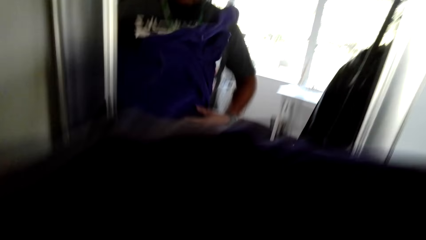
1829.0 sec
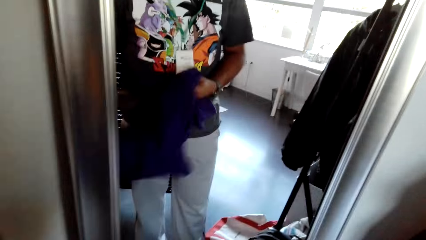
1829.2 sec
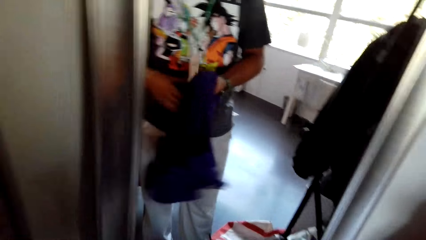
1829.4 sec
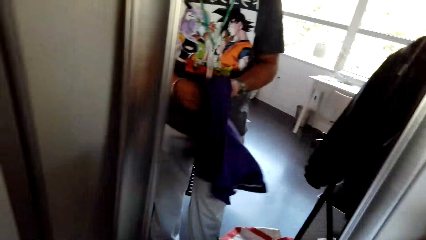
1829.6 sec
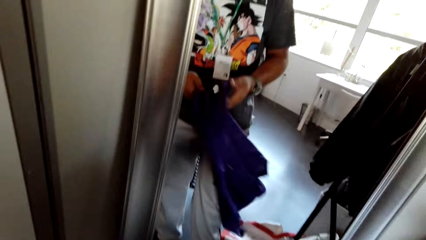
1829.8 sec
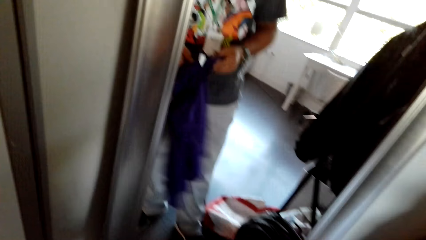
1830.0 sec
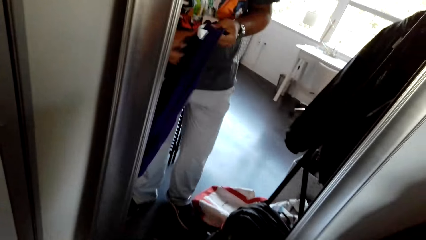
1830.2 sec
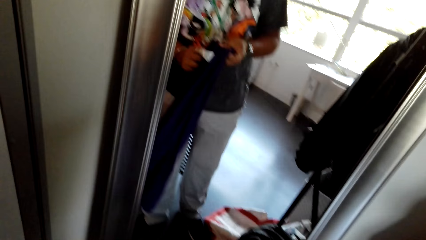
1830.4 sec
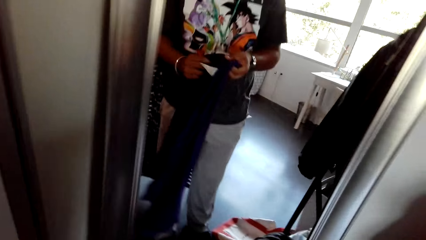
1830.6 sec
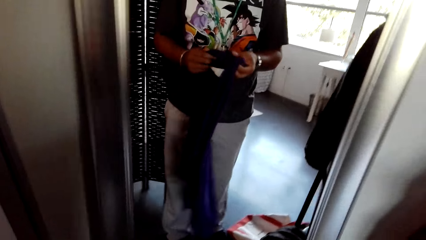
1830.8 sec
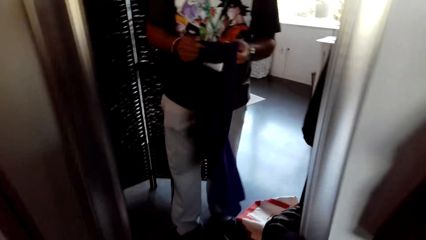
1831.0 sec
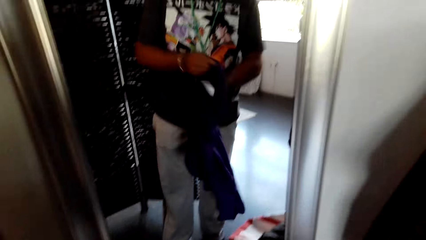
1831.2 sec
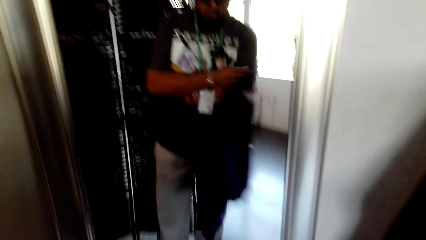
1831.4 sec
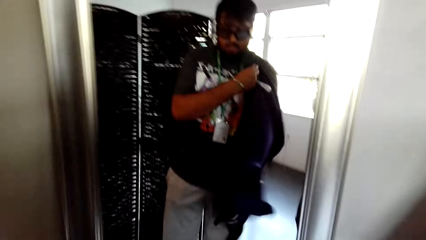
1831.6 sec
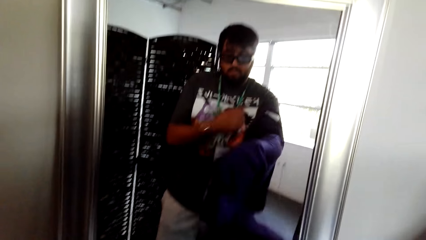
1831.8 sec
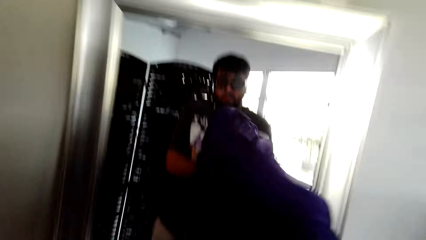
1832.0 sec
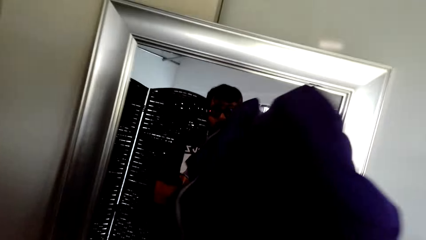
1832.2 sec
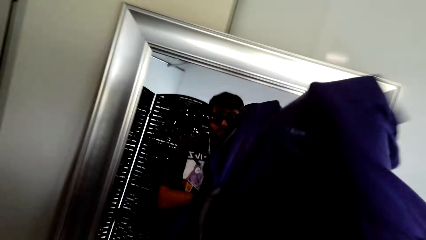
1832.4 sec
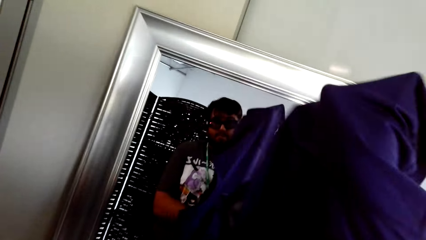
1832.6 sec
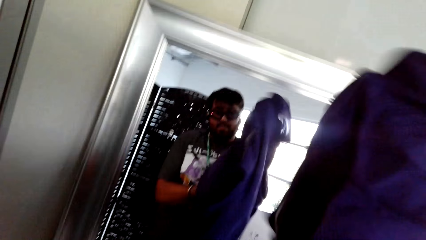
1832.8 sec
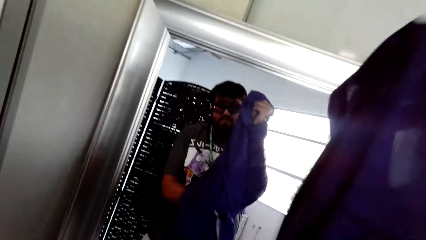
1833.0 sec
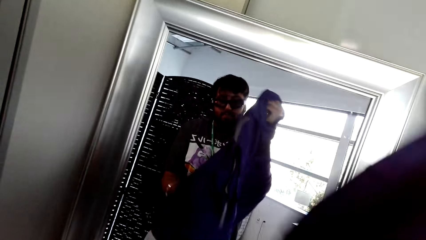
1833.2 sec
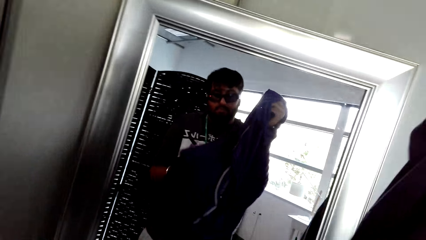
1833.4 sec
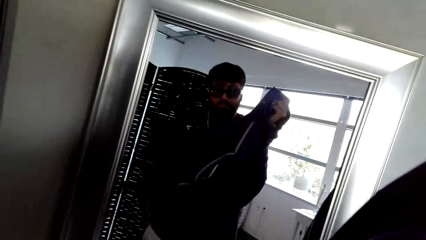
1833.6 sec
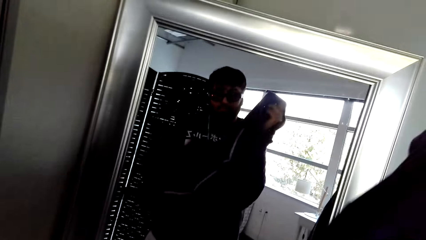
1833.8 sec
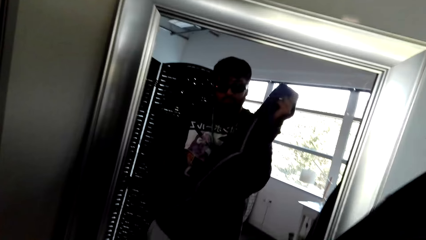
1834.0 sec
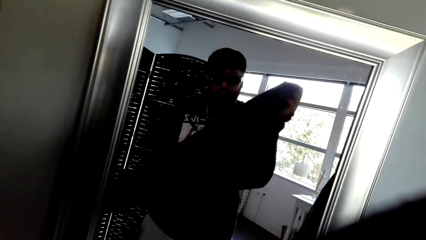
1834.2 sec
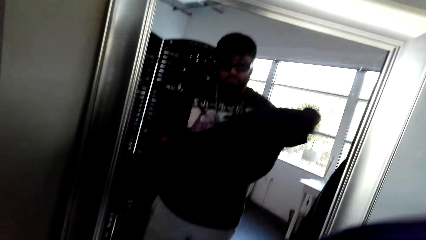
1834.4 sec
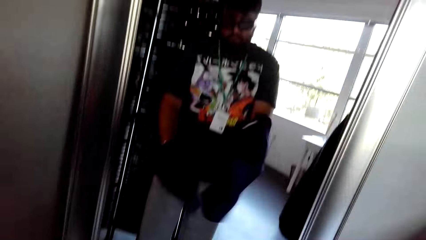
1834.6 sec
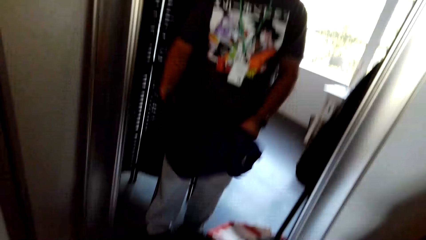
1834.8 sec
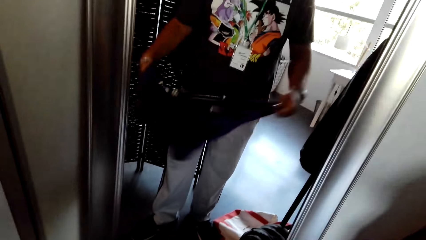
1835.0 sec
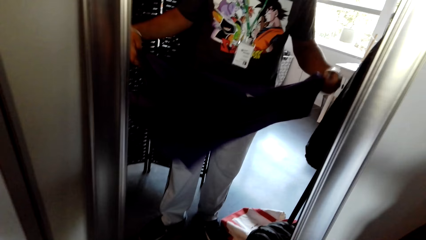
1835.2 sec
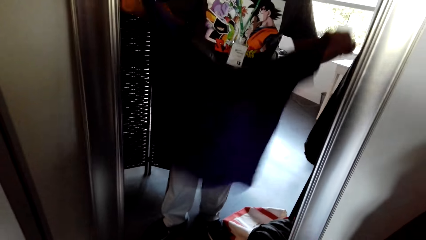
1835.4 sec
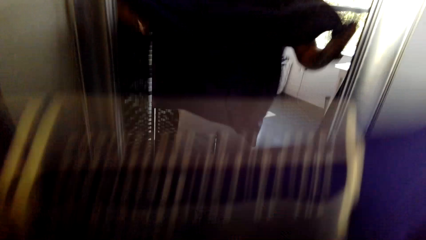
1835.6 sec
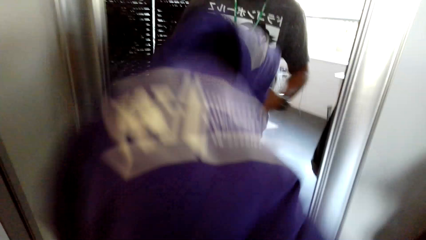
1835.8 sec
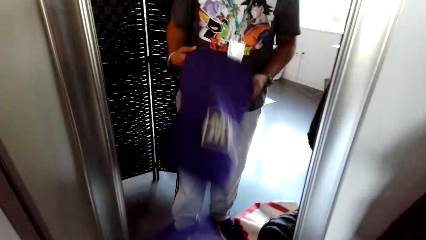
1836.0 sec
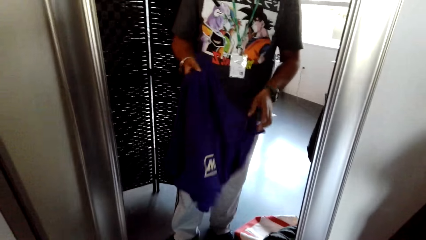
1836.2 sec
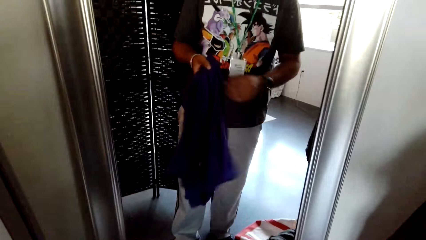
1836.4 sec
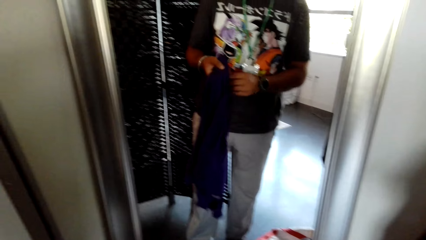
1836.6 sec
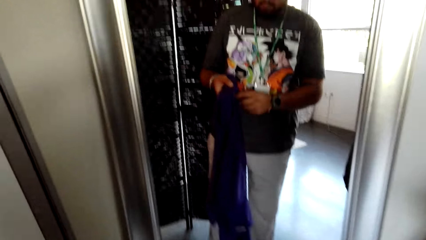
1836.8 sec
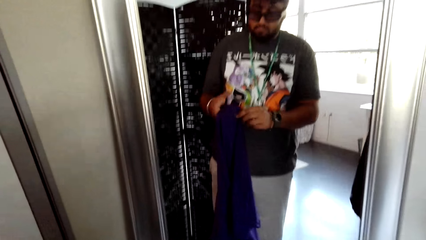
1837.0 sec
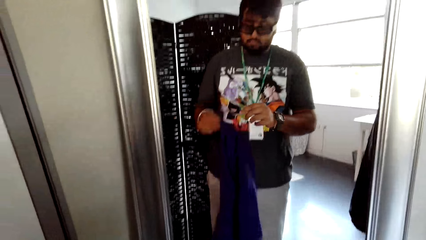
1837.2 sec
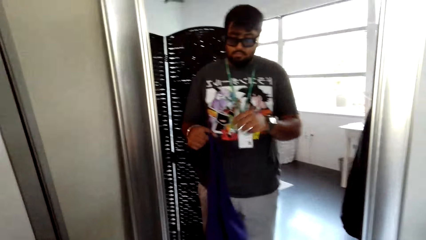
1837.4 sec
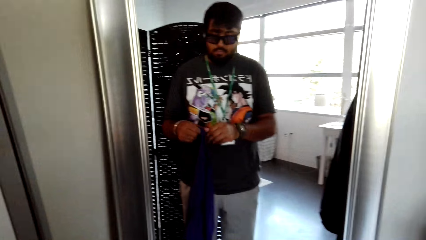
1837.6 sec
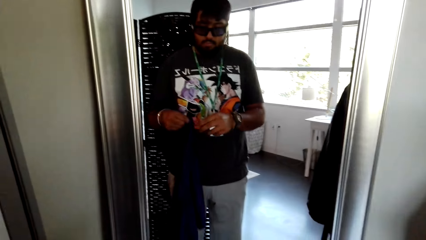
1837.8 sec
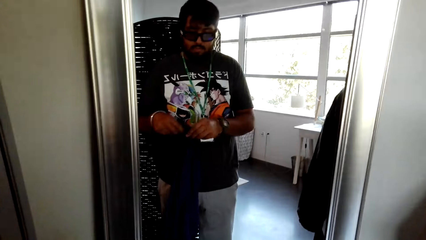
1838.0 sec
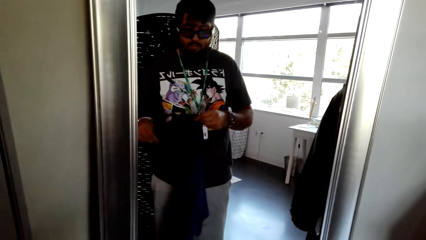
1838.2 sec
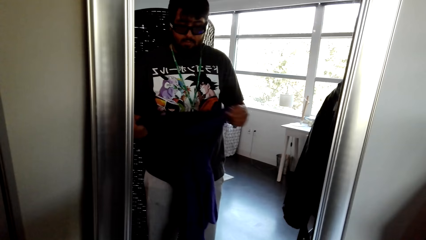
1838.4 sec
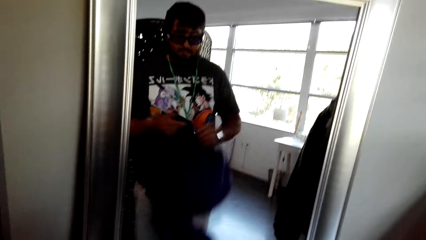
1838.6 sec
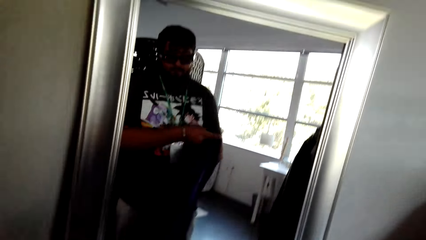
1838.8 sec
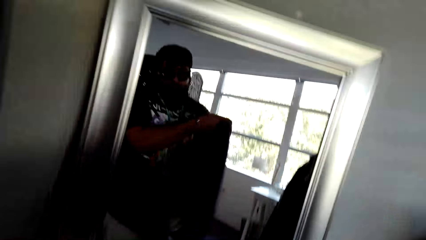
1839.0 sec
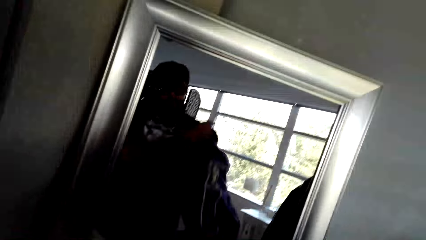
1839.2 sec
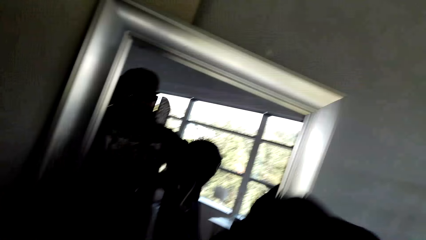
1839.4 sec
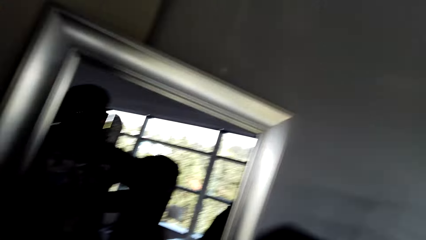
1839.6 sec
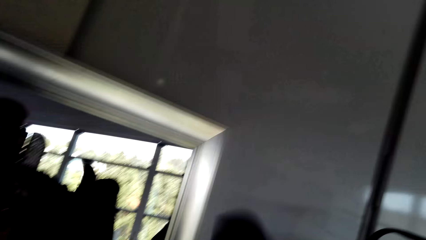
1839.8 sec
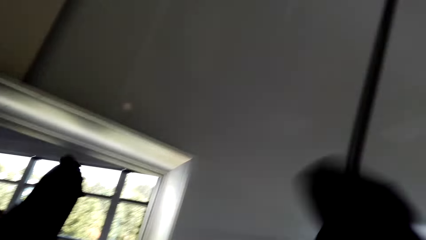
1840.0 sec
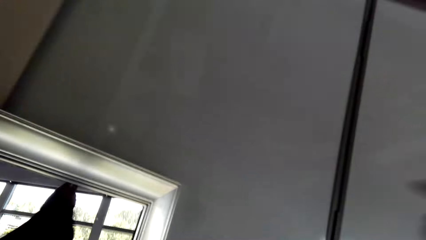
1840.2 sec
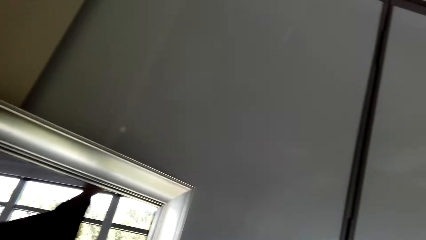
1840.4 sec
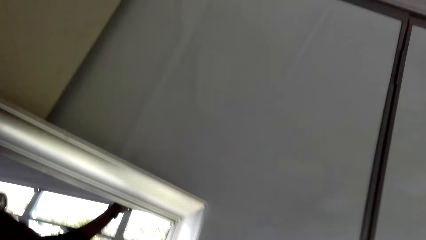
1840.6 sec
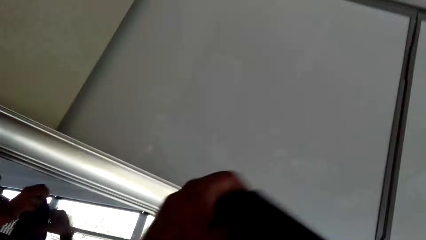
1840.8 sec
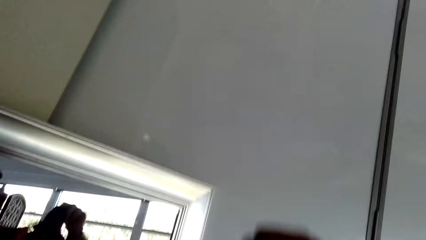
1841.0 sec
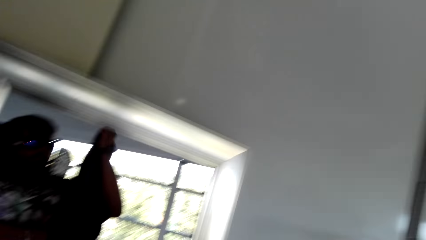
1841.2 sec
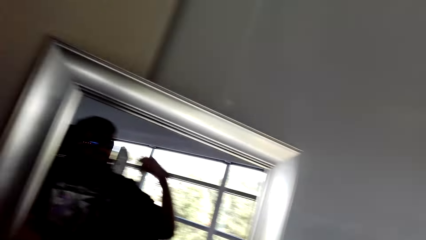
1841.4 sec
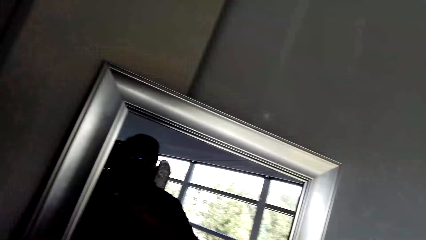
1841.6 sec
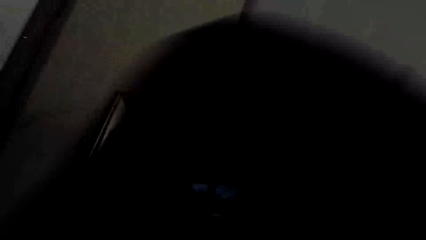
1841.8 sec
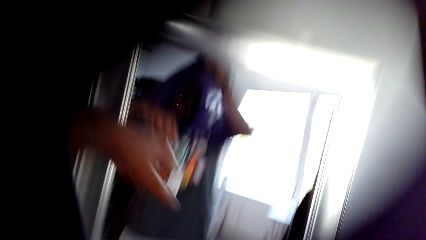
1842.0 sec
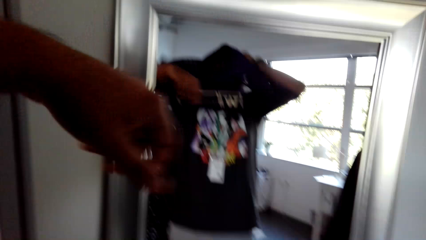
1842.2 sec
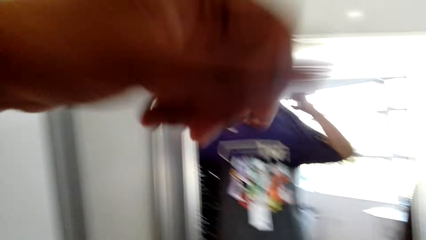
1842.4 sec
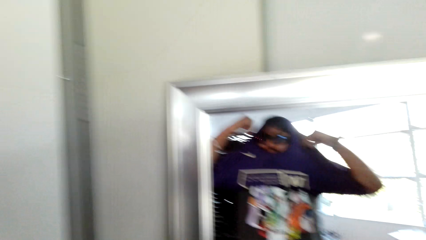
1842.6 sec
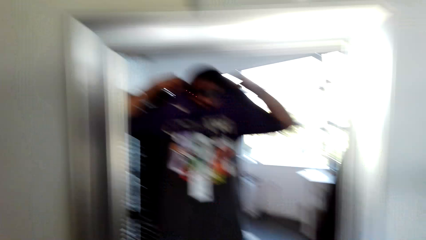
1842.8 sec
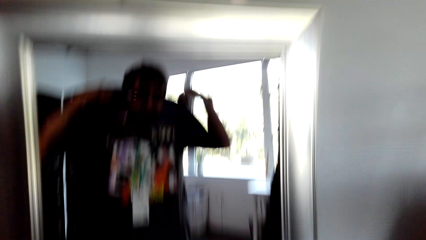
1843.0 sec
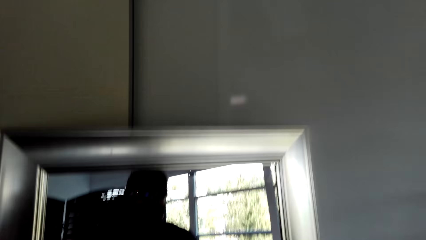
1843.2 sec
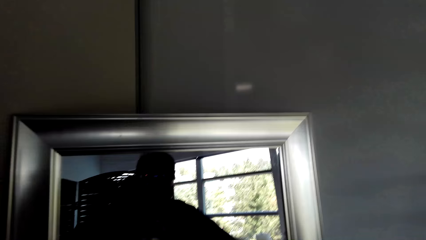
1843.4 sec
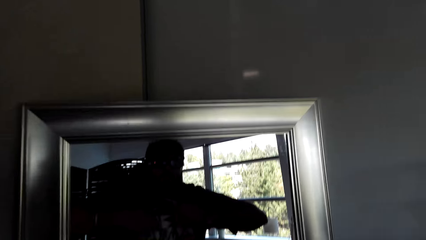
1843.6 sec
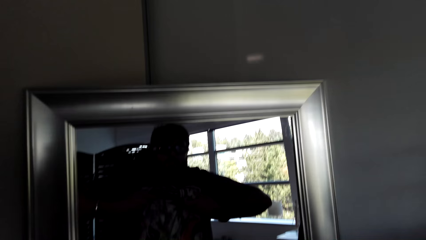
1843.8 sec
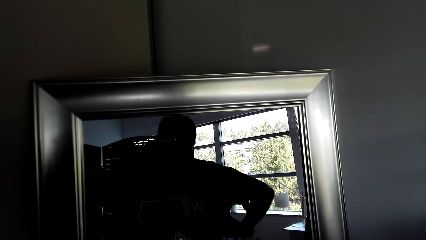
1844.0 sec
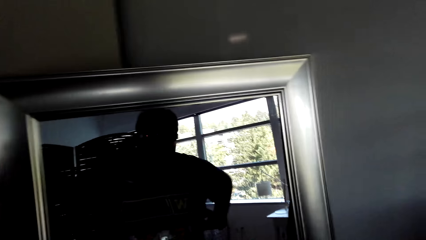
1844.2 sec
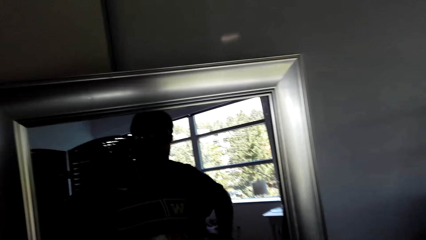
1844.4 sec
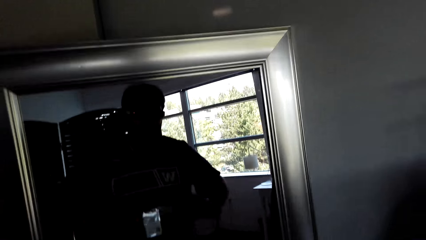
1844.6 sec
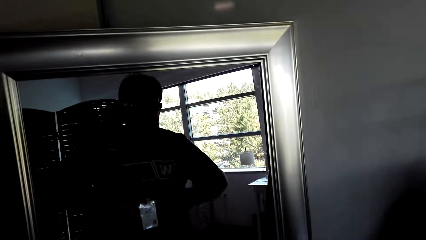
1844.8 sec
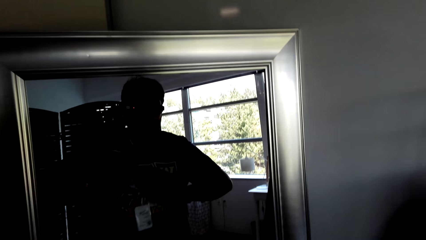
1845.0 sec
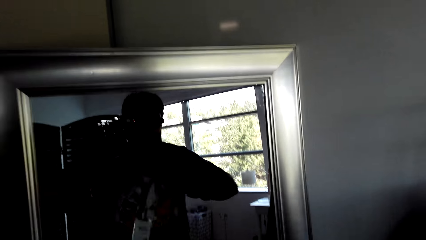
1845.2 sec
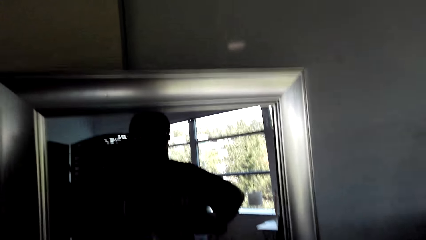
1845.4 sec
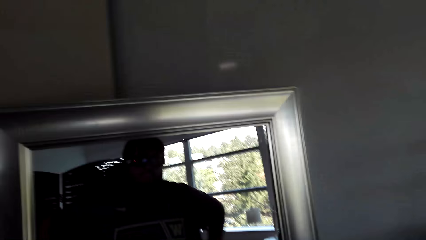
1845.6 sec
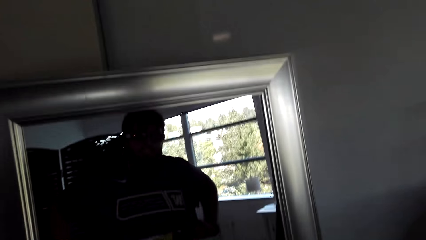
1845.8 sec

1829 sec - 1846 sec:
The camera wearer holds the cloth in his hands. He wears the piece of cloth. He folds the shirt.
